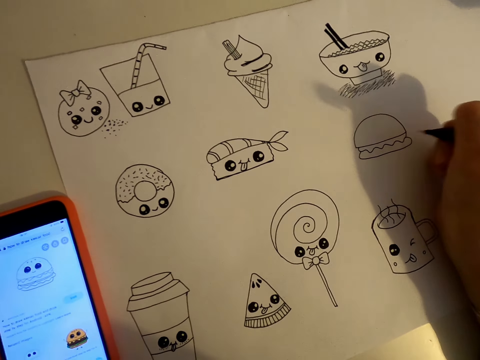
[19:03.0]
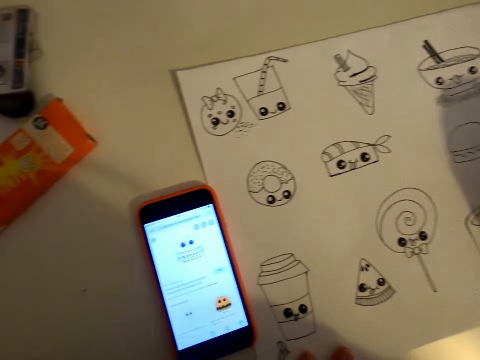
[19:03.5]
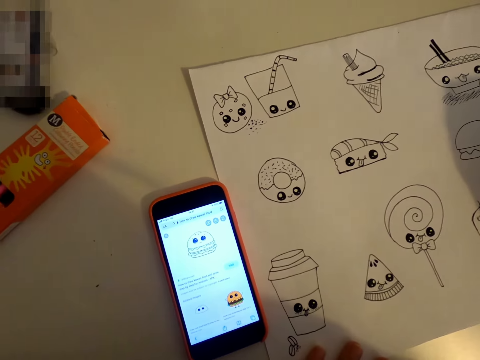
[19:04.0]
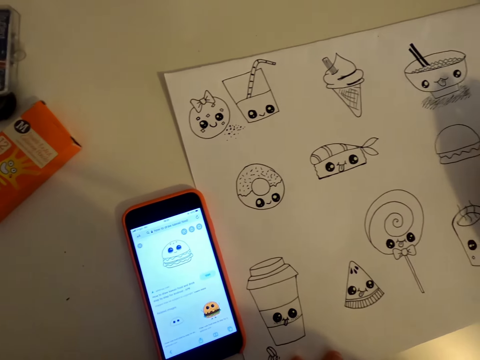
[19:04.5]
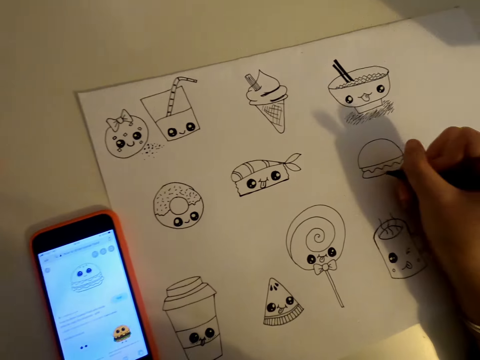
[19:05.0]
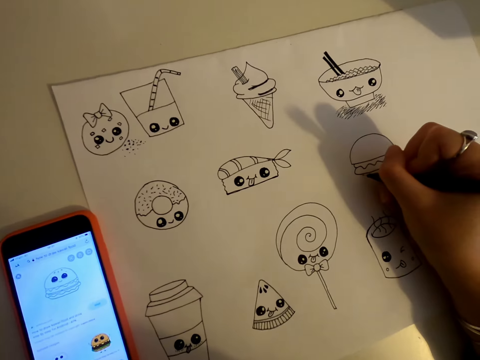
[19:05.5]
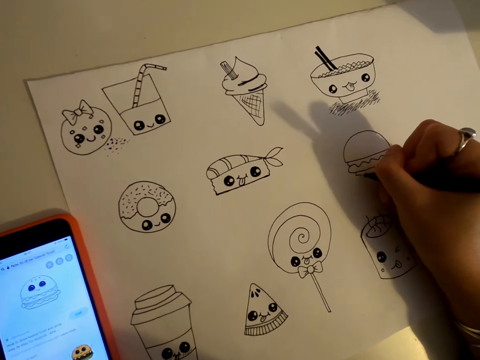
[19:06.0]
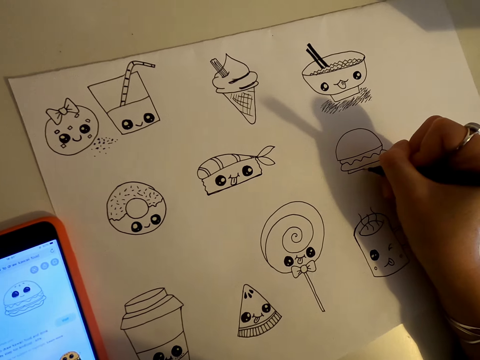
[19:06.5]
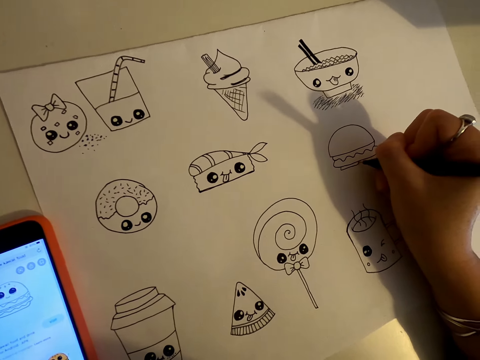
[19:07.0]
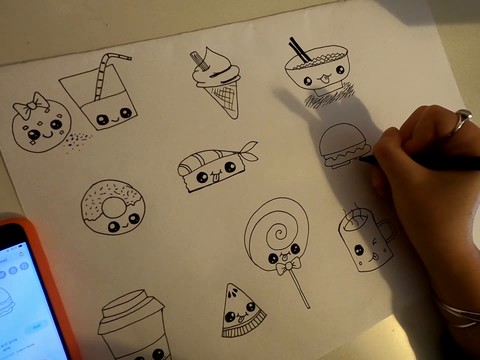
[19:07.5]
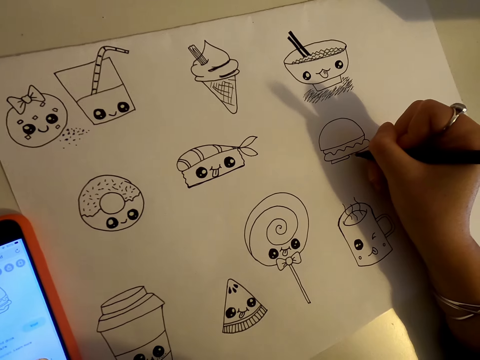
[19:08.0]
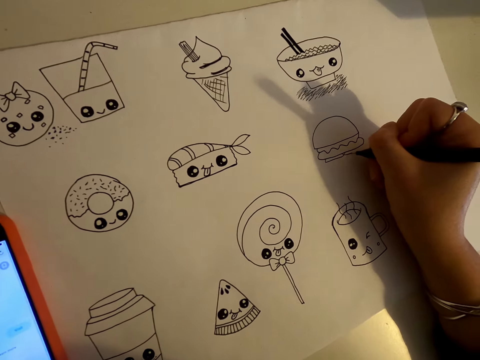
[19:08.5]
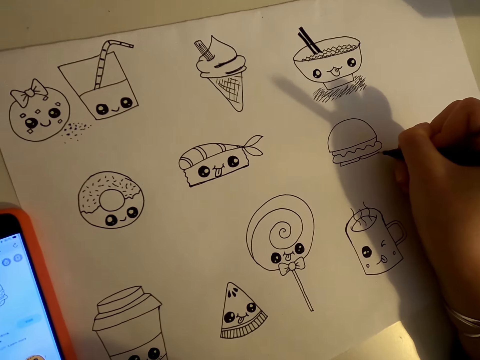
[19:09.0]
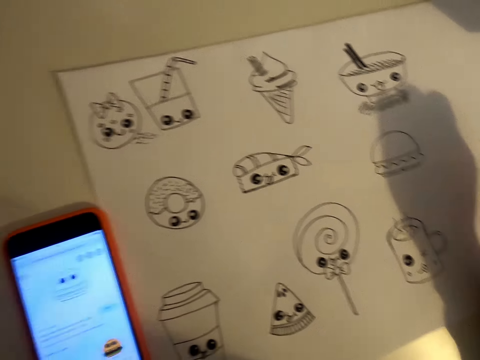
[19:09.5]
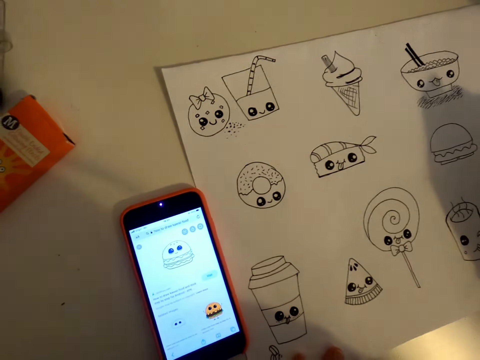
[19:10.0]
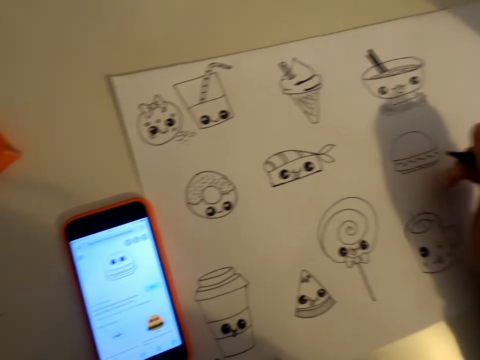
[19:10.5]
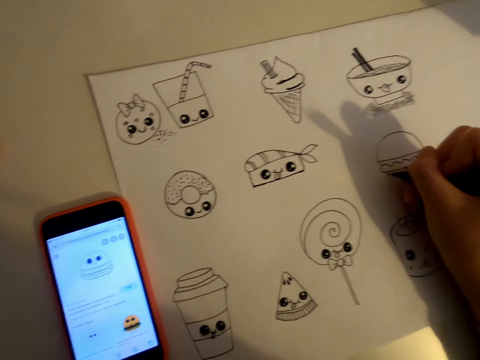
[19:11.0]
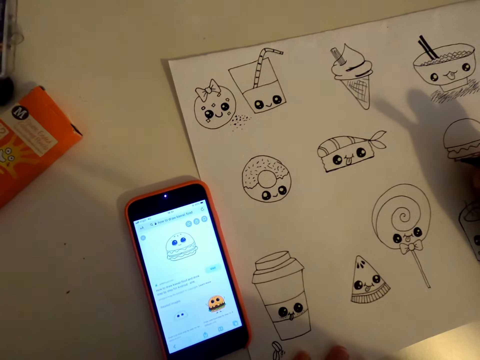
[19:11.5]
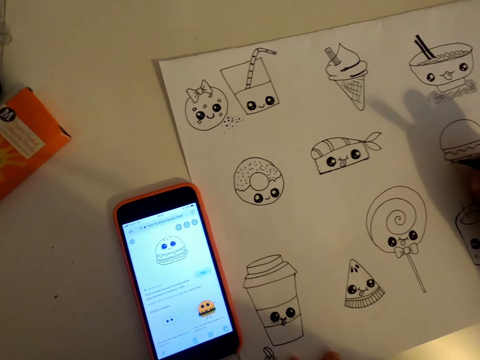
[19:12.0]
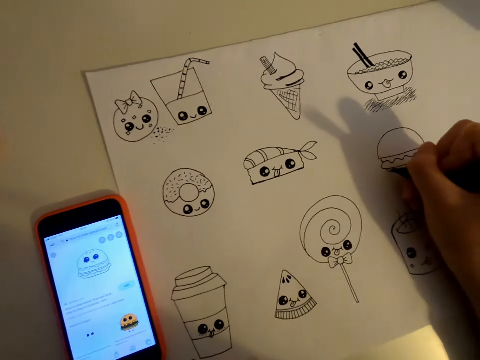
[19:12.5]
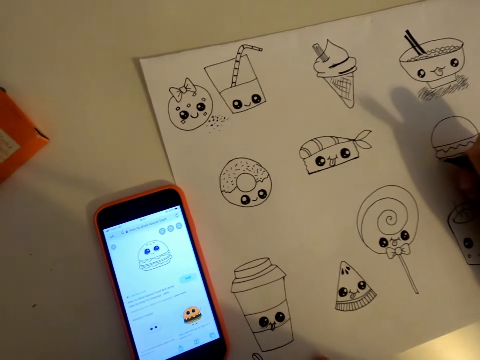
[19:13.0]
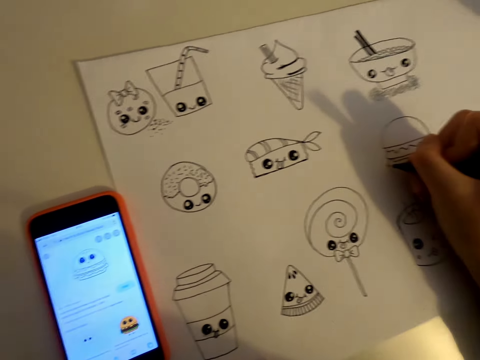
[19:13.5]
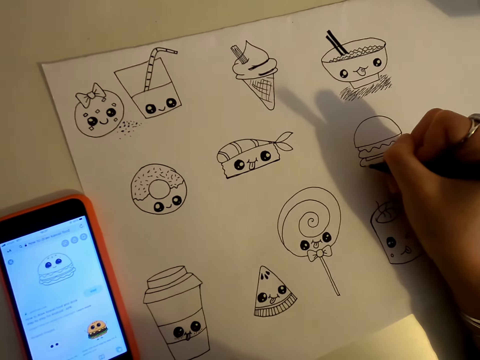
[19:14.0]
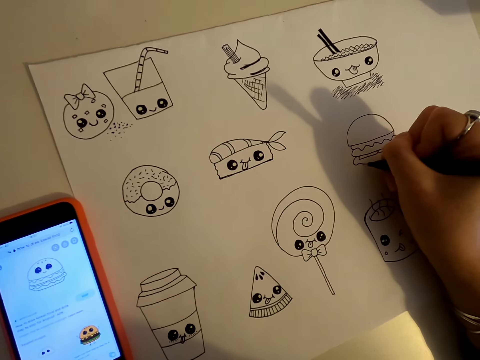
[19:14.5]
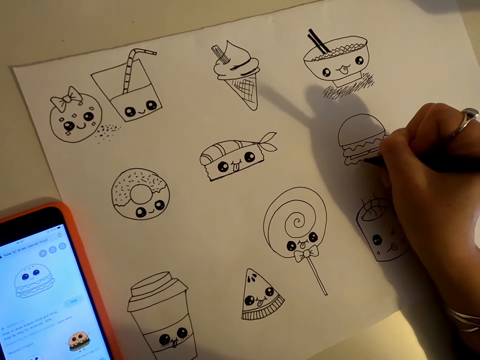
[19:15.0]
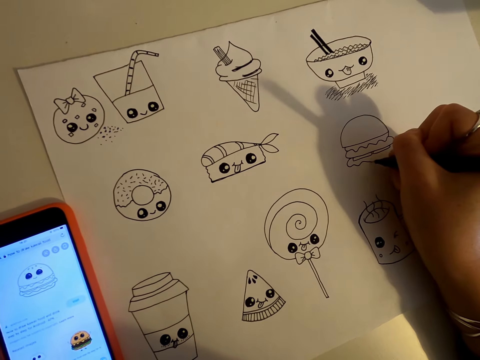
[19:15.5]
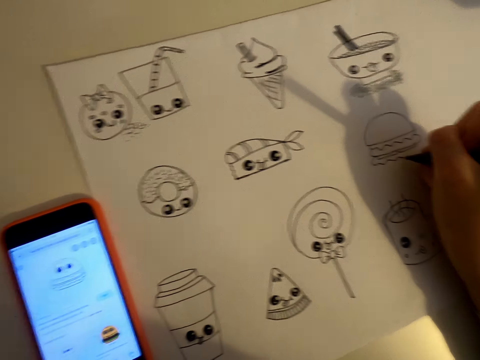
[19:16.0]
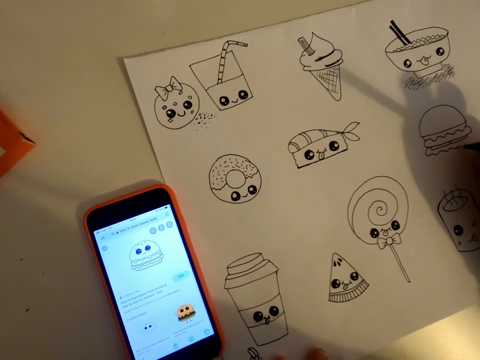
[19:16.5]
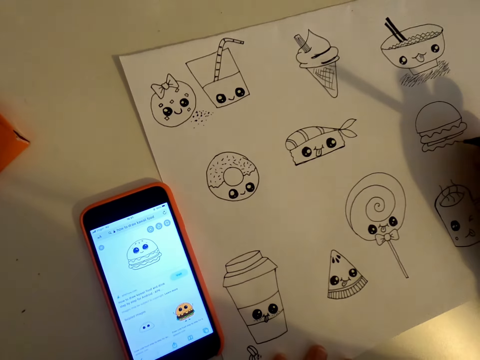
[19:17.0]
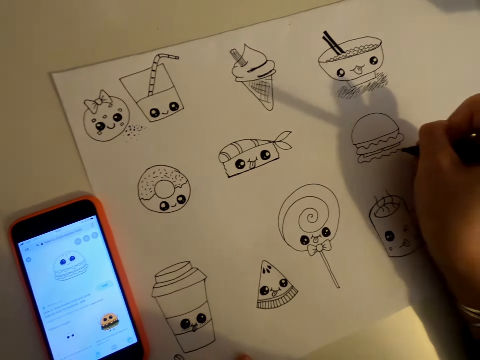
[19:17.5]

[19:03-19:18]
The camera wearer looks at the phone. They draw on a piece of paper. They look at the phone. They draw on the piece of paper.

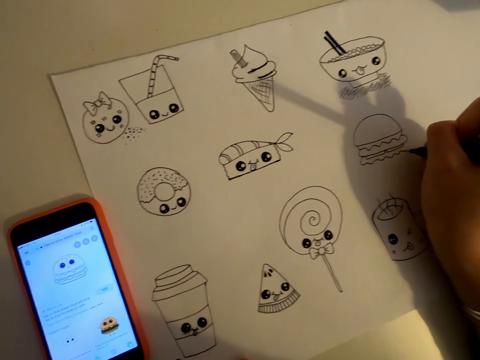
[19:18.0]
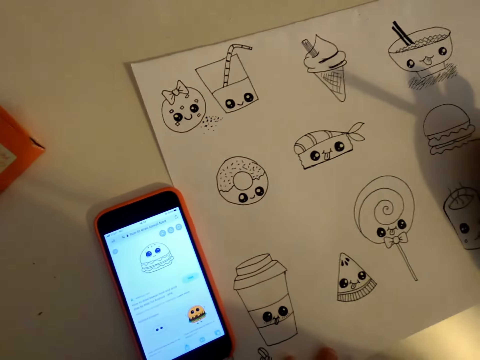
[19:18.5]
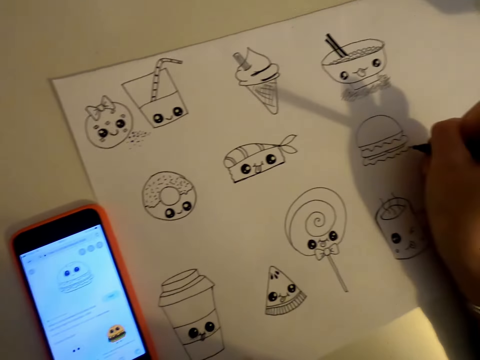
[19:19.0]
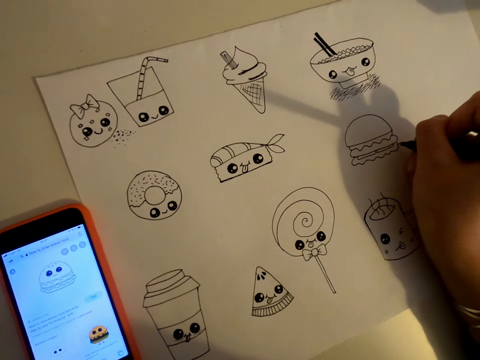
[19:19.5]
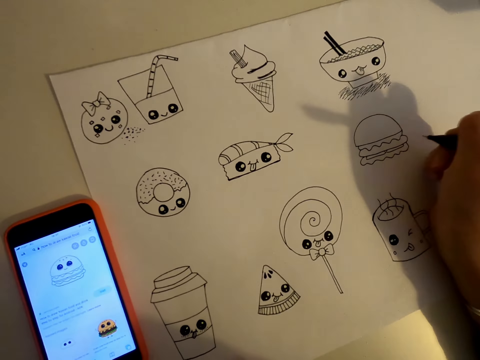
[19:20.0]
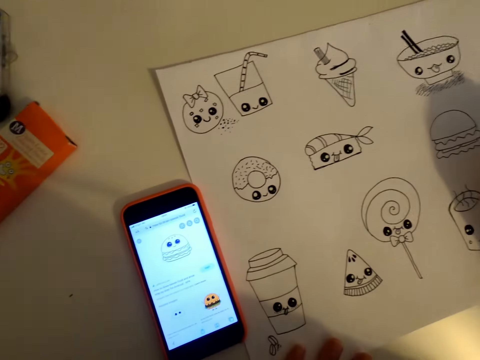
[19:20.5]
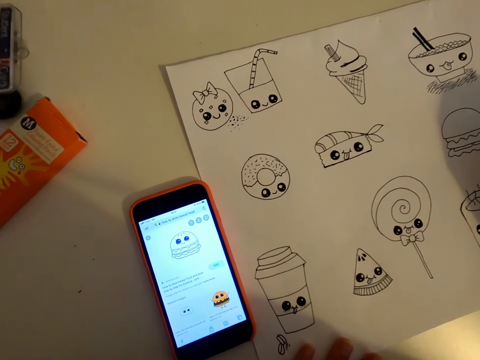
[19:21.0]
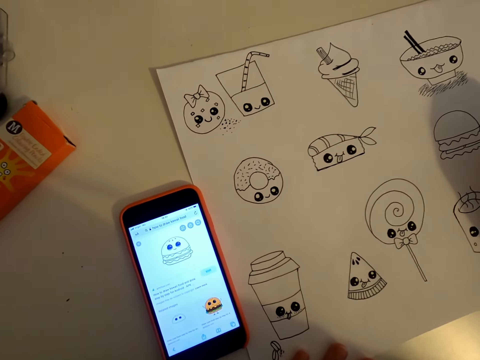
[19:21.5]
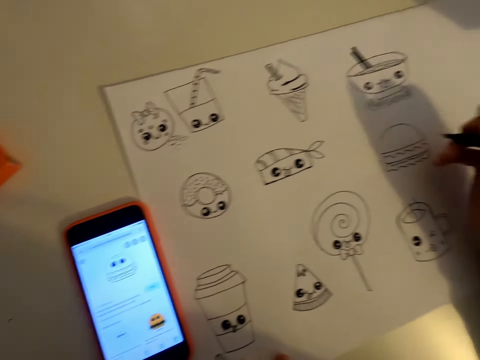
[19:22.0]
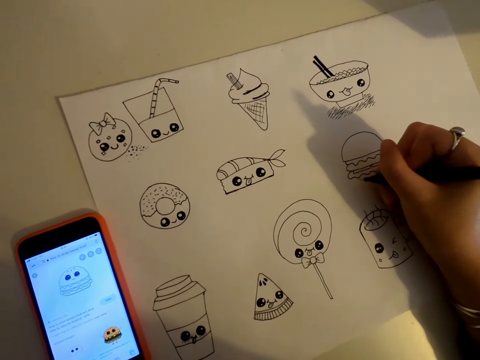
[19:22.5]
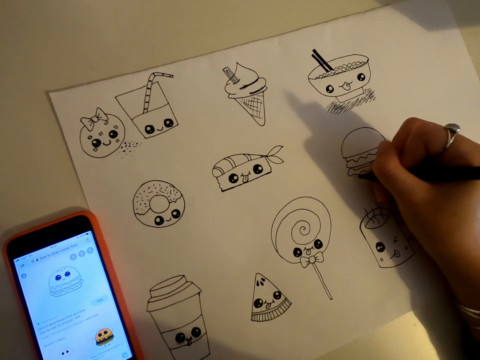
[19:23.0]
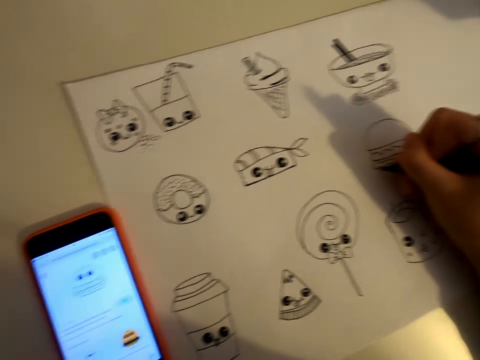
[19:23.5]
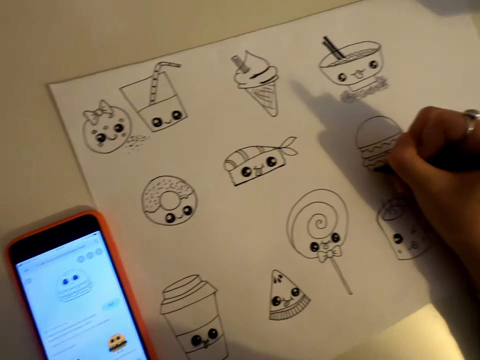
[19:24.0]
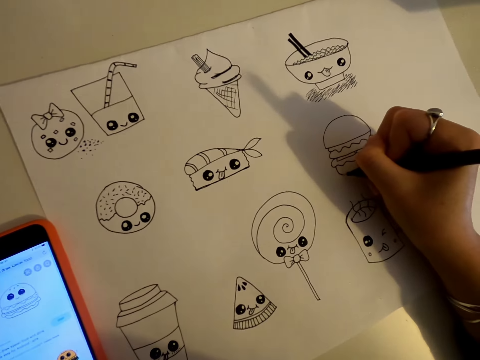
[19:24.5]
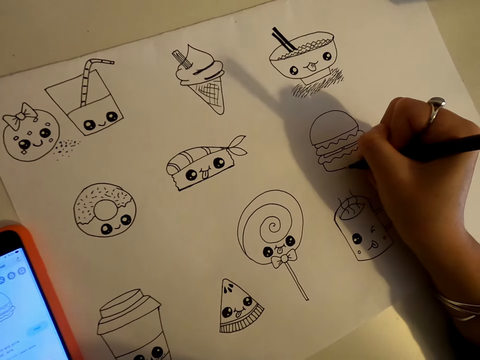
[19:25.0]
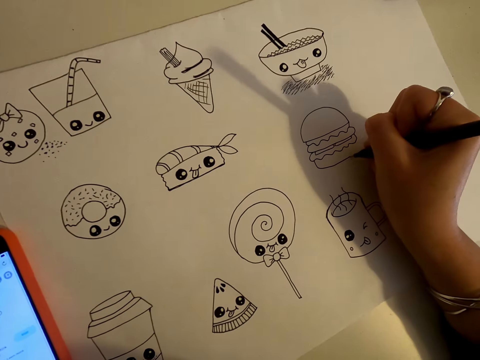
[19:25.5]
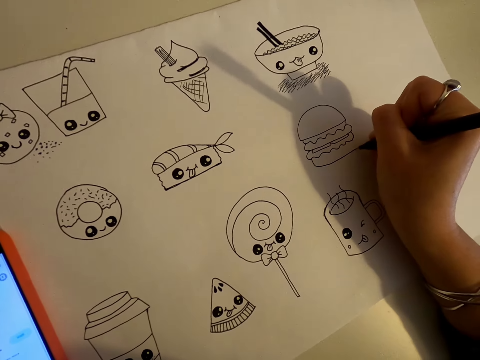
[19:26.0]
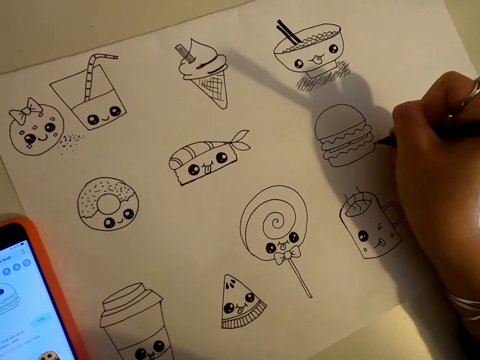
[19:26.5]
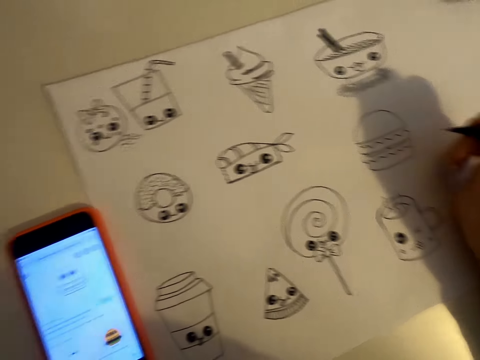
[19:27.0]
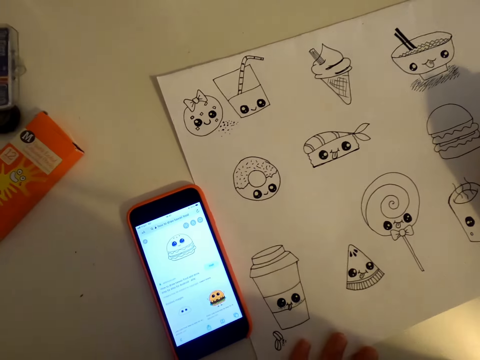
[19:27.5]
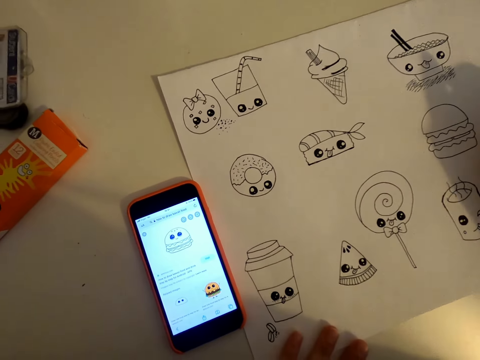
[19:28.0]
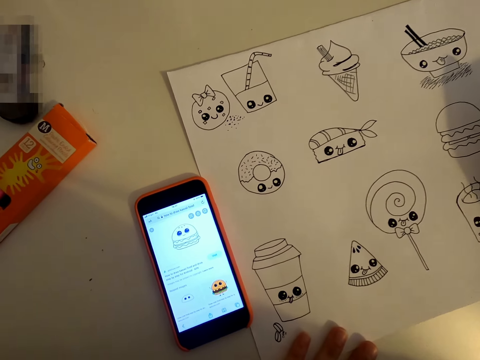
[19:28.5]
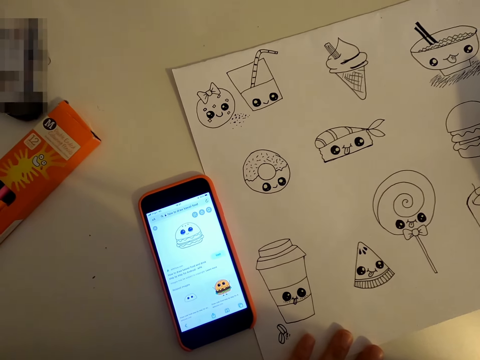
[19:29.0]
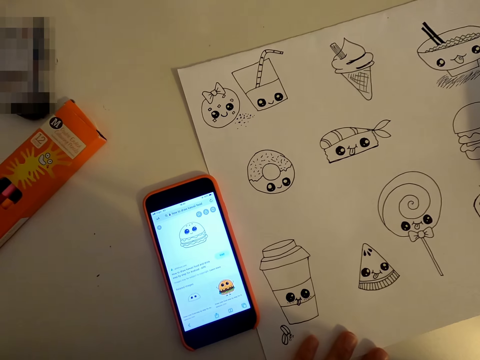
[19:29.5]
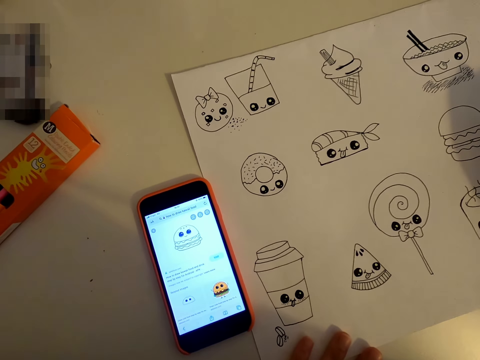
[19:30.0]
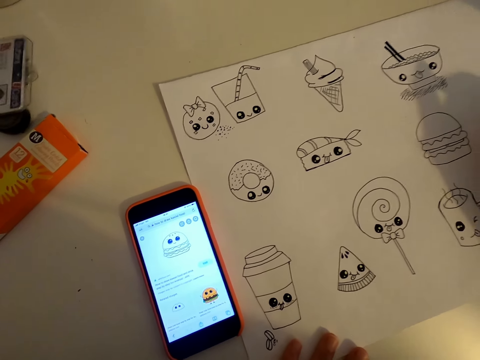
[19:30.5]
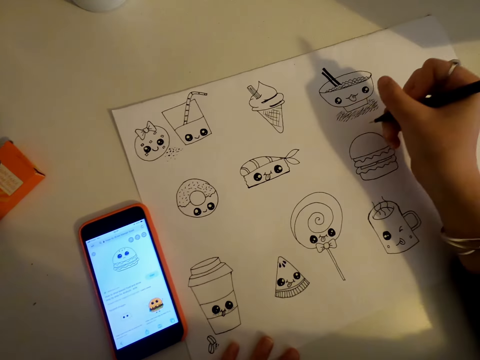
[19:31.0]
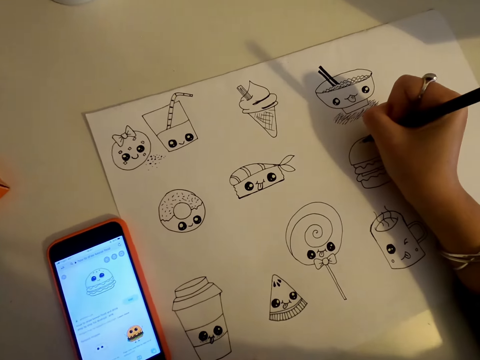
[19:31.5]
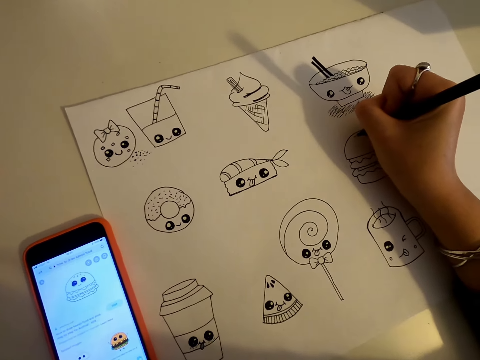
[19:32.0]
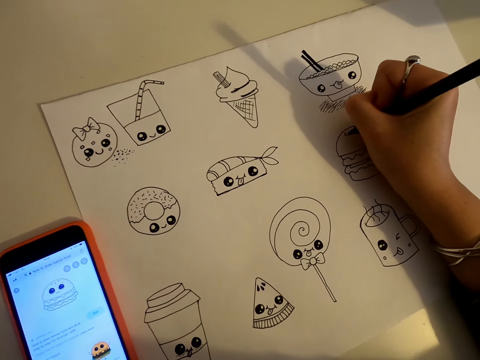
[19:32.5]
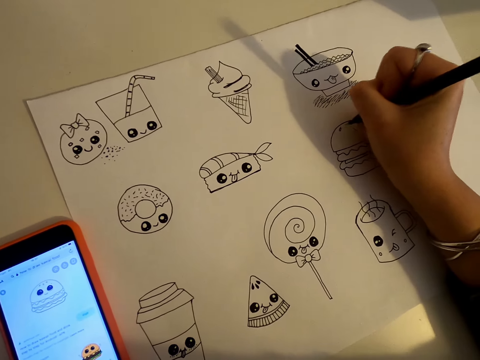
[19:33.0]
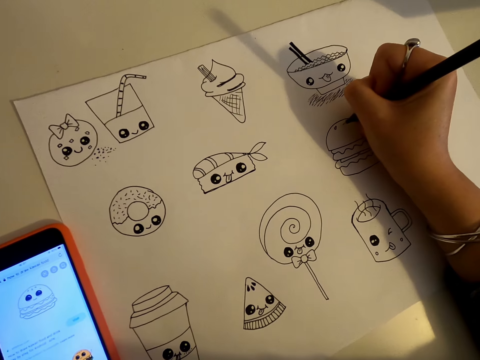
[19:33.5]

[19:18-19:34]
The camera wearer looks at the phone. They draw on a piece of paper. They look at the phone. They draw on the piece of paper.
